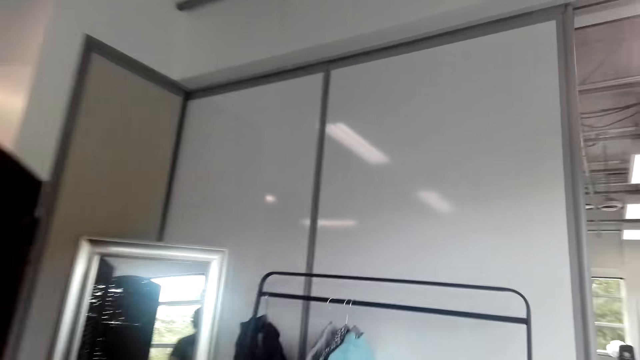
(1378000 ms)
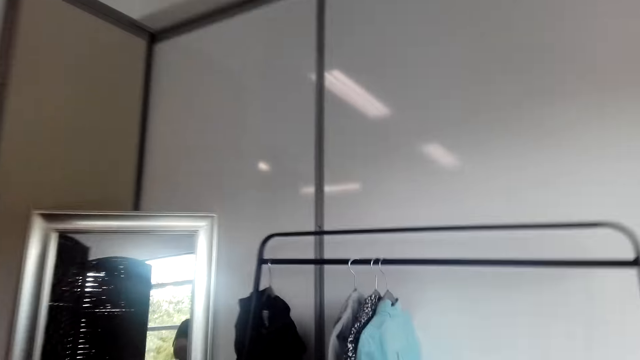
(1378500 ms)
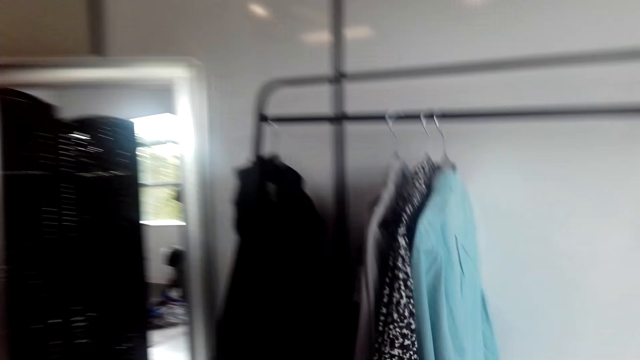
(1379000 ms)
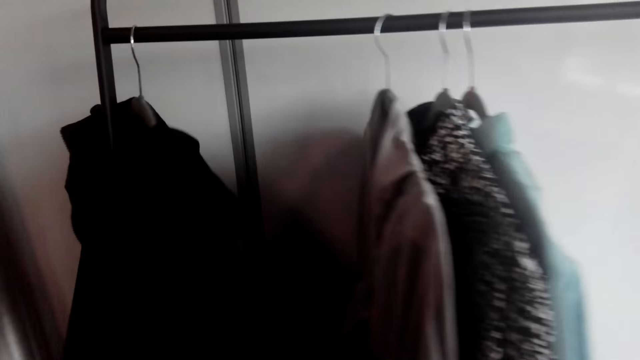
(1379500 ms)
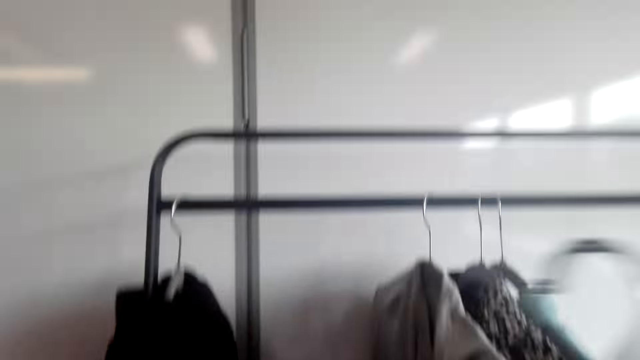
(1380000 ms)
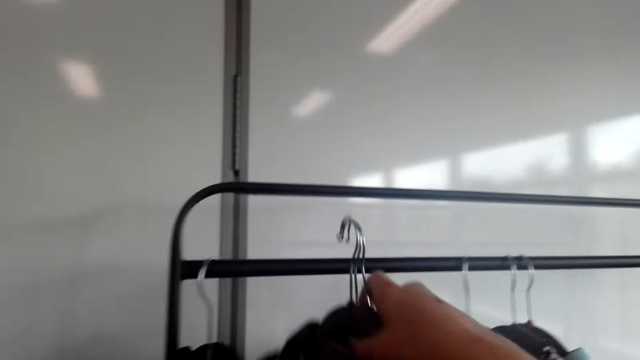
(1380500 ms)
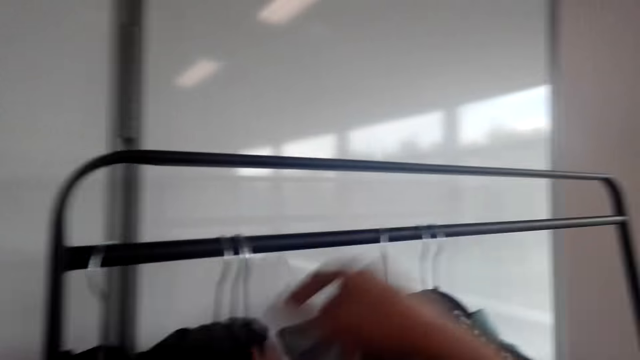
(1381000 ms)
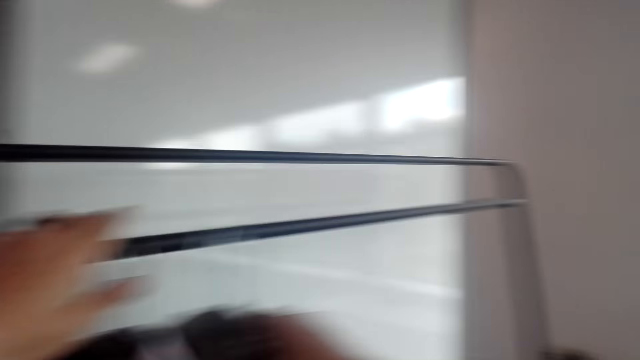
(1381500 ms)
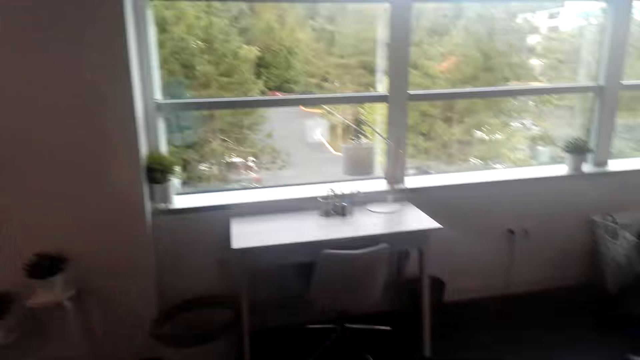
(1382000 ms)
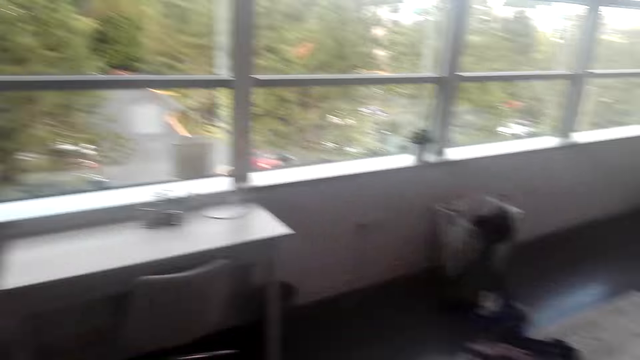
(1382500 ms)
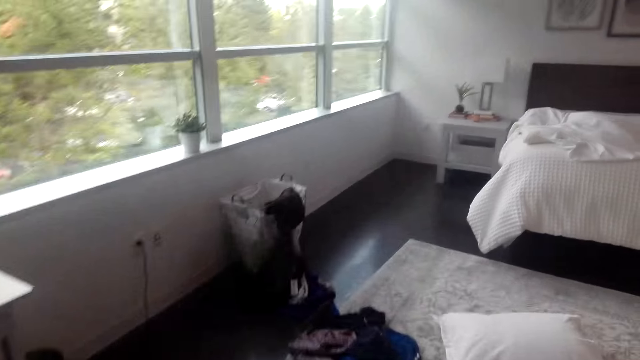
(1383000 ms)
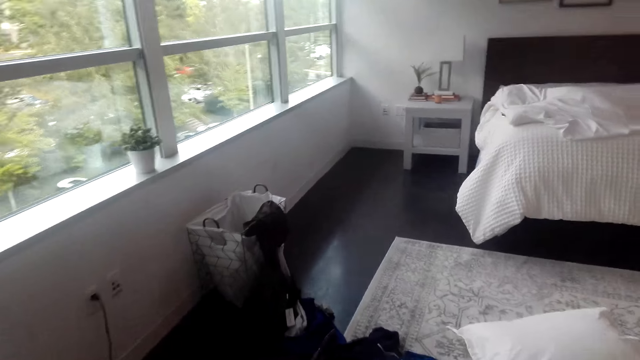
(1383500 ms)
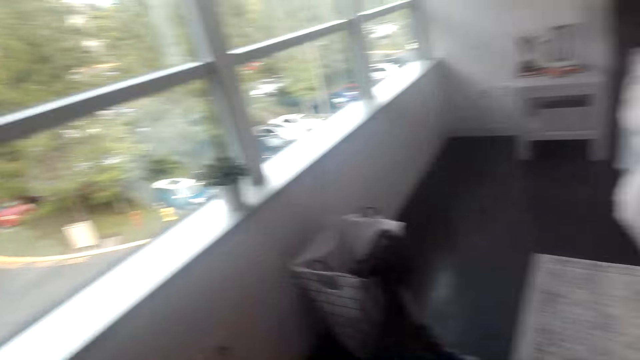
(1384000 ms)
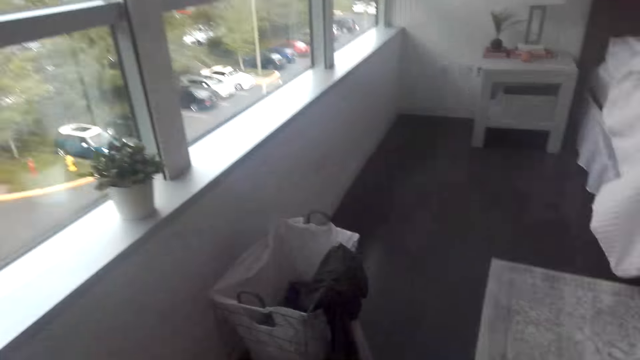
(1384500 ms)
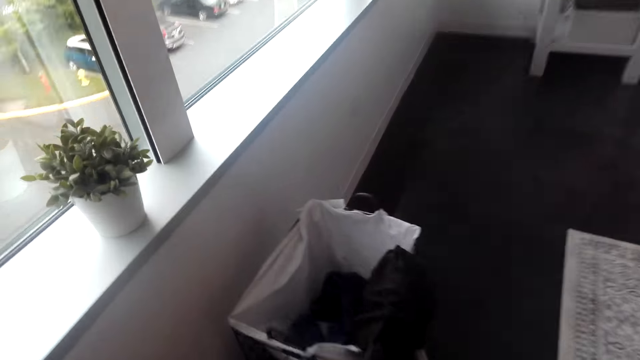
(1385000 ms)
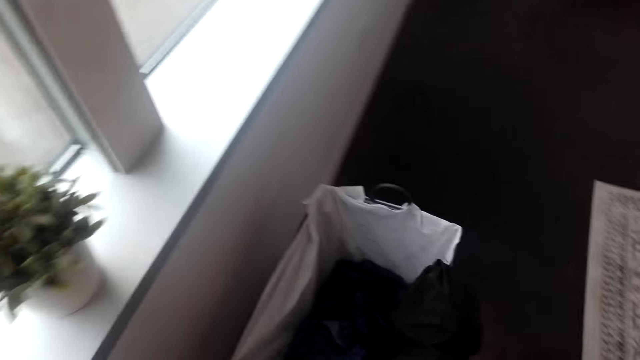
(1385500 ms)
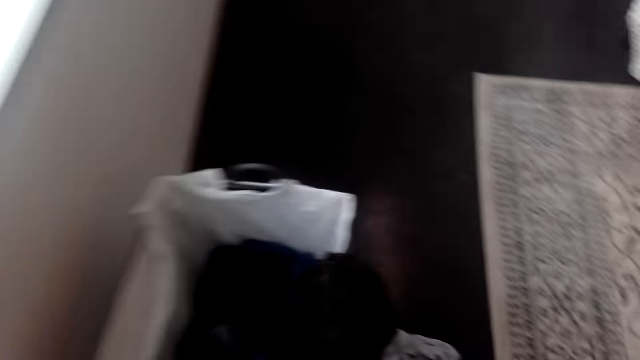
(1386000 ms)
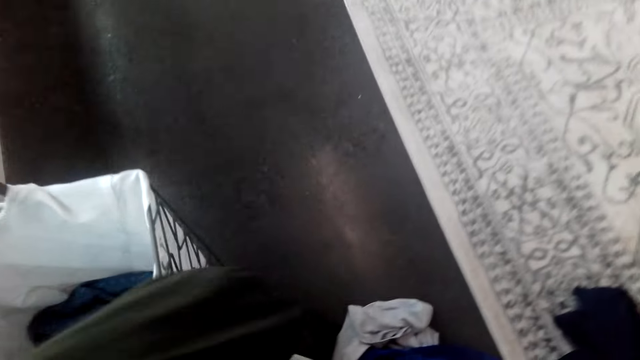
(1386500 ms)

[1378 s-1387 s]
The camera wearer hangs the clothes. They place the clothes on the rack. They move the clothes aside. They walk around the house.

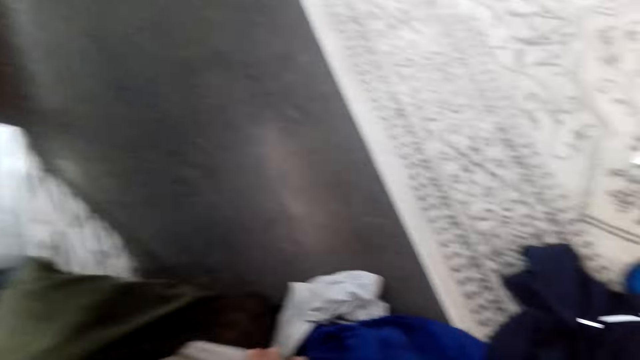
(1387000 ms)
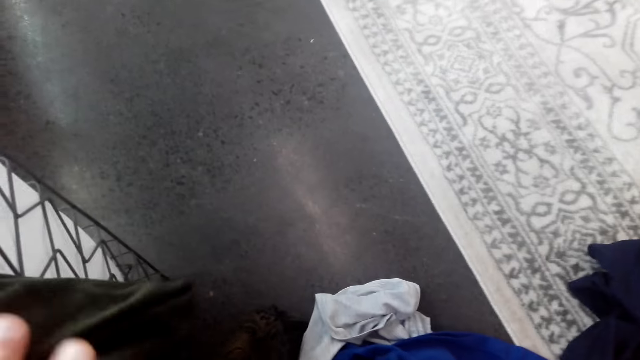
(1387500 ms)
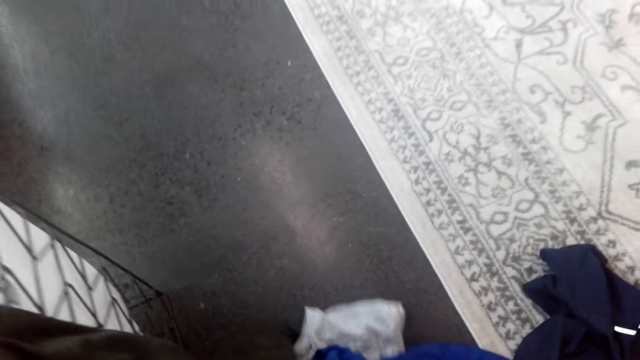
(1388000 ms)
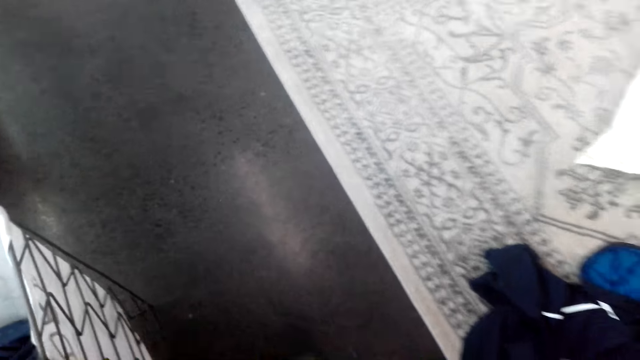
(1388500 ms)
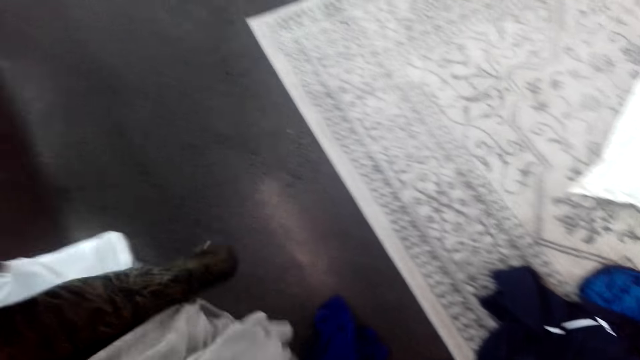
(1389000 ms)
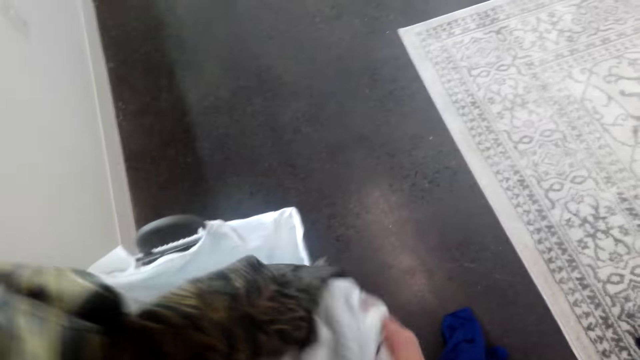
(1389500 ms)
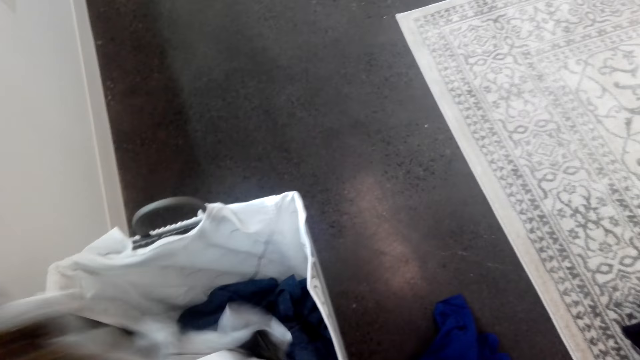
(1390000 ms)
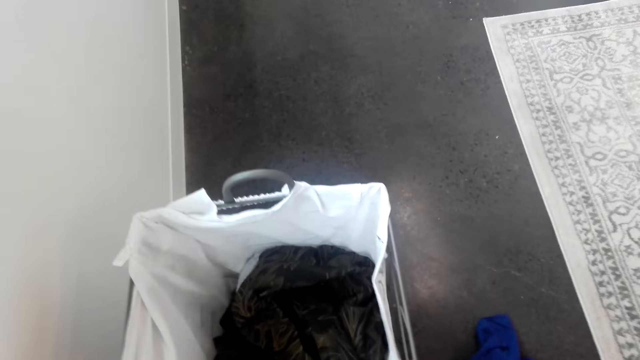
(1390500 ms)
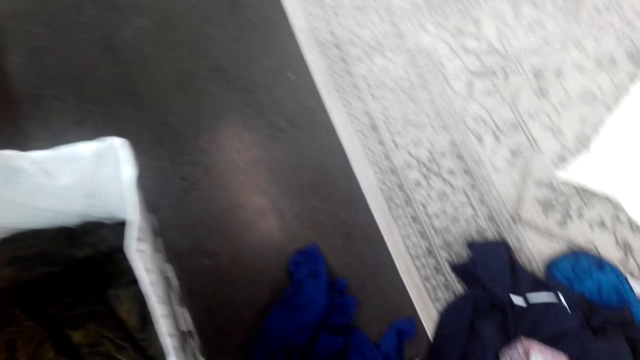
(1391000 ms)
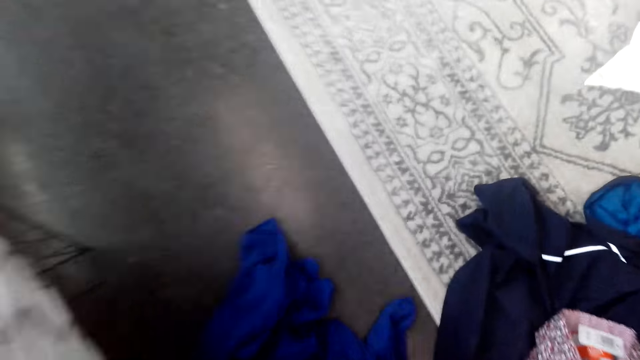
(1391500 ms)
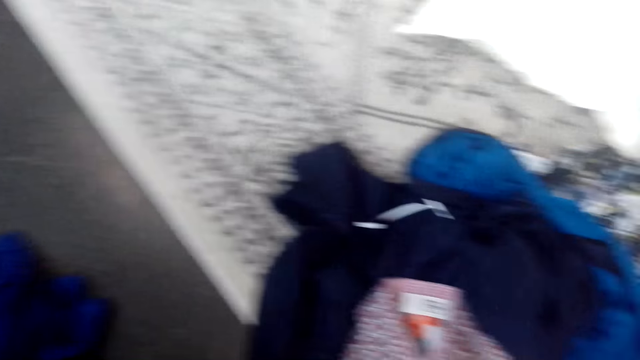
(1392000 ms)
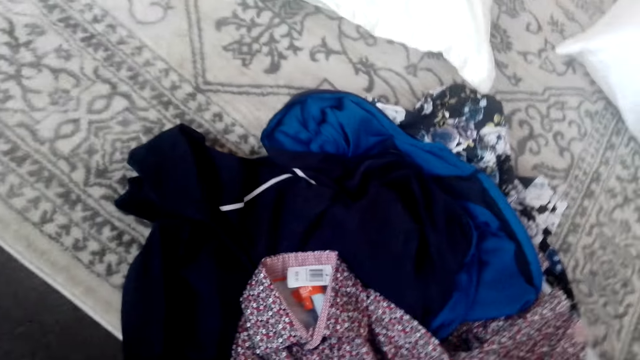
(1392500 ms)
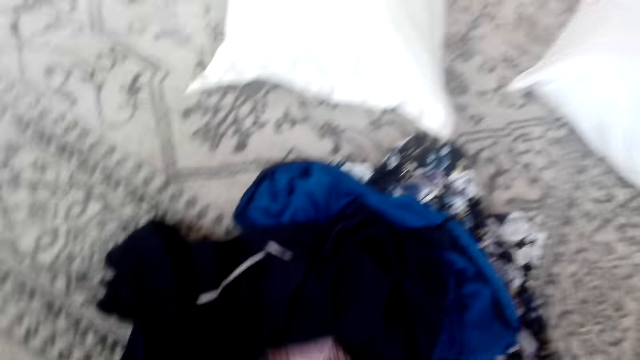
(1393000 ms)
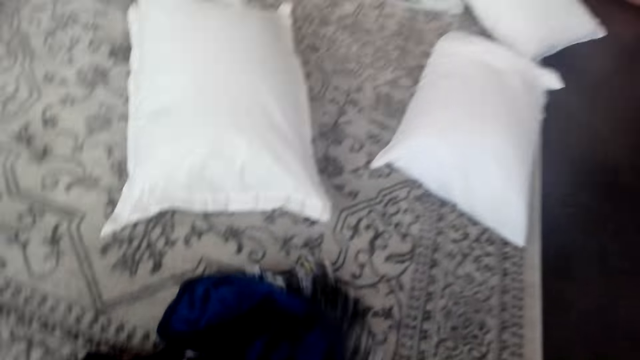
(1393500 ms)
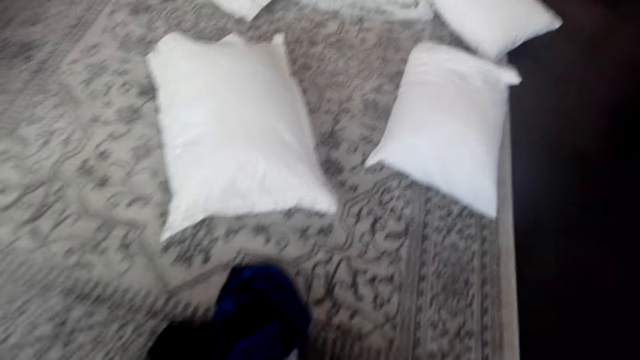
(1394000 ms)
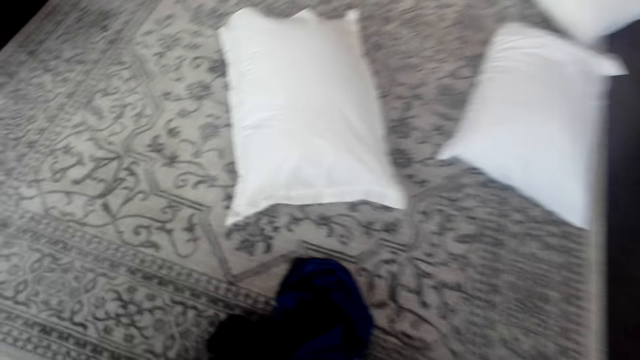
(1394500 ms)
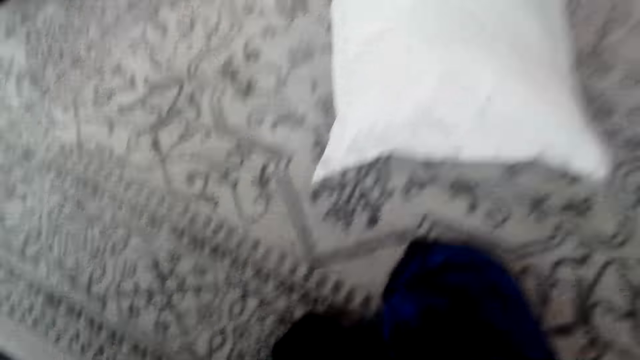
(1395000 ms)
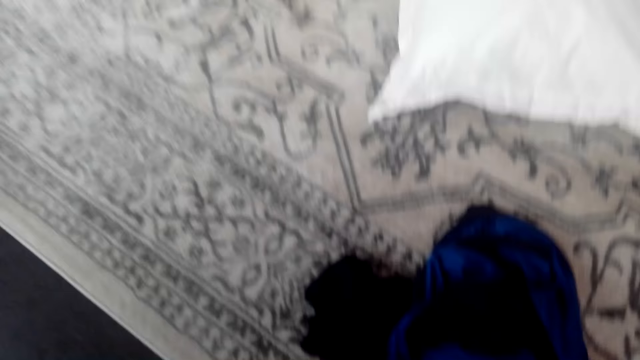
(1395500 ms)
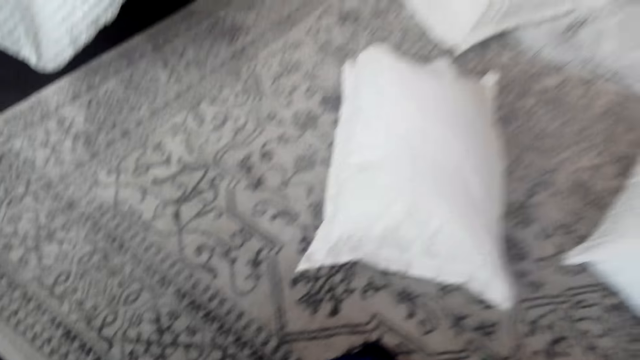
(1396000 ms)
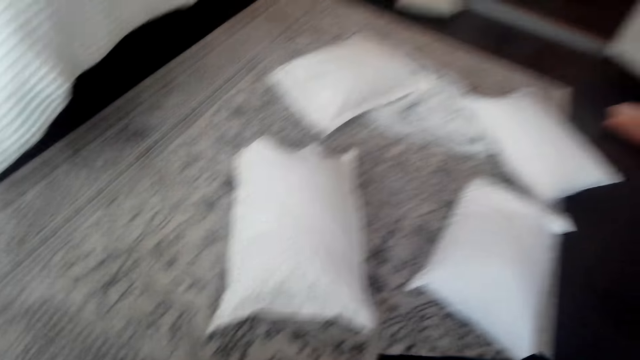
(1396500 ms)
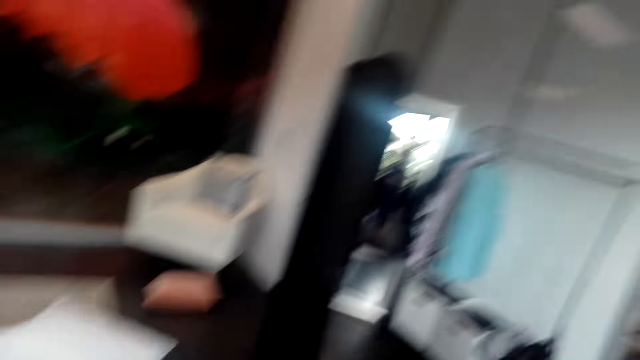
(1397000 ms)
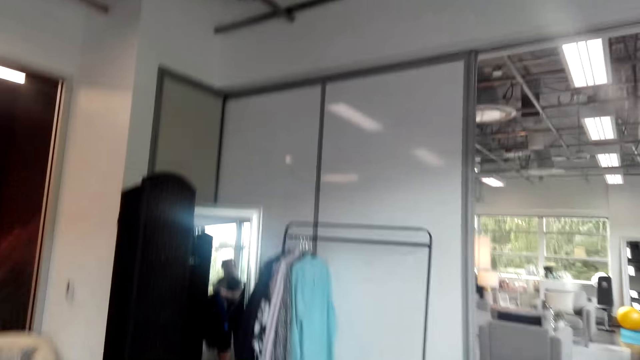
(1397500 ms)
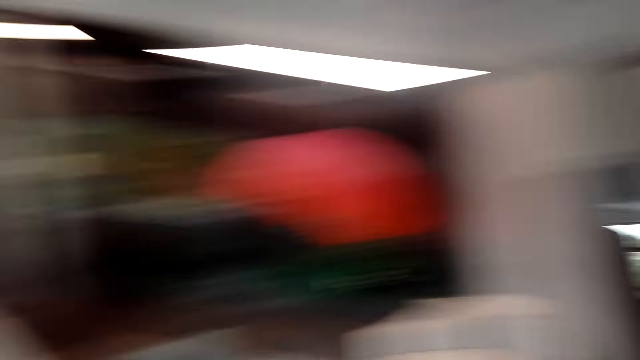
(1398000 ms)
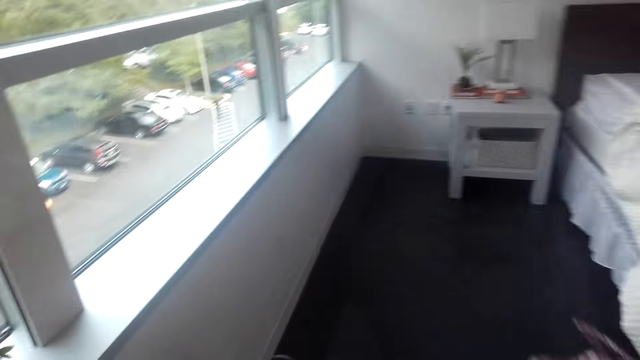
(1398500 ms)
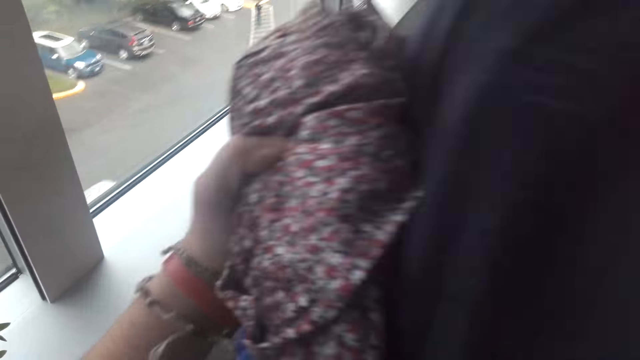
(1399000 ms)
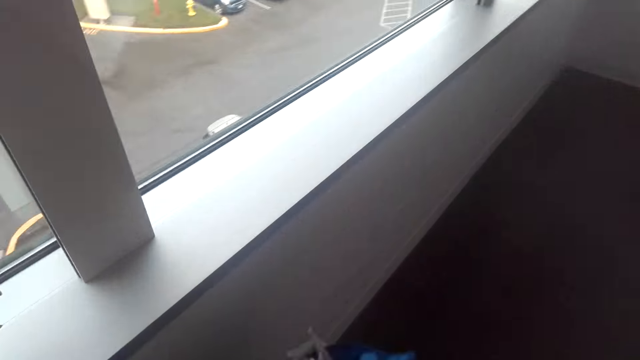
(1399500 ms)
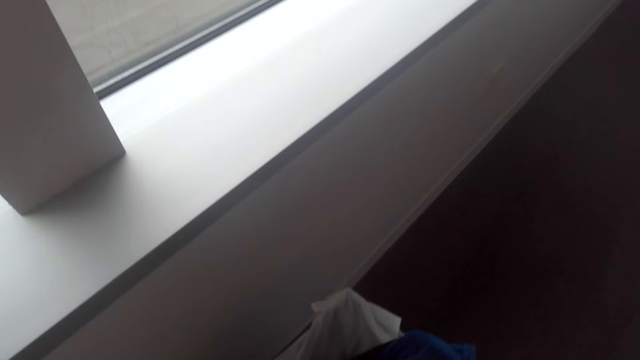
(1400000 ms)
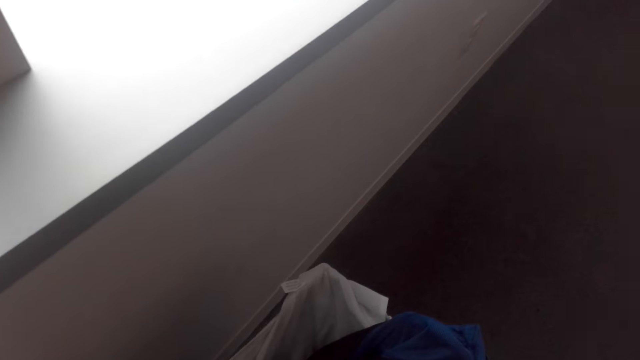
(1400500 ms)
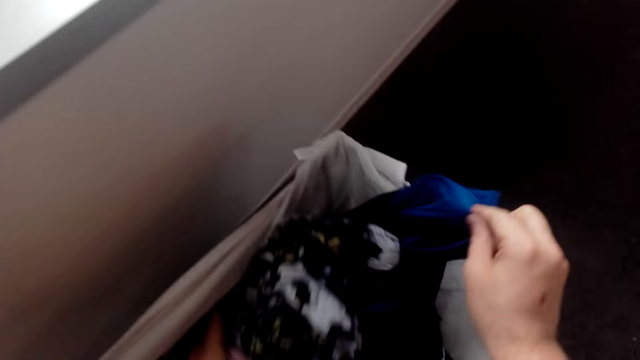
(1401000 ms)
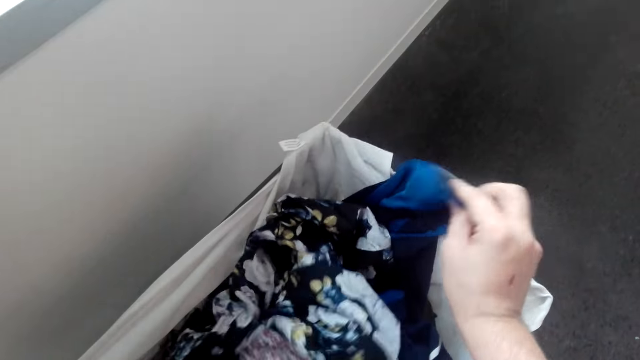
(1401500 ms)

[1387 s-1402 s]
The camera wearer places the clothes in the laundry bucket or bin. They collect the clothes from the floor. They place the clothes in the laundry bucket. They collect the clothes from the floor. They place the clothes in the bin.
